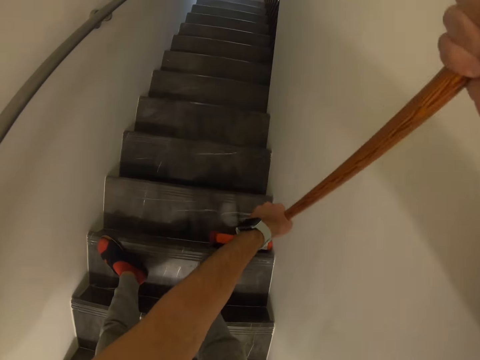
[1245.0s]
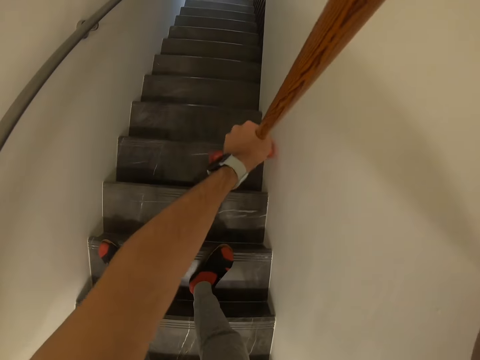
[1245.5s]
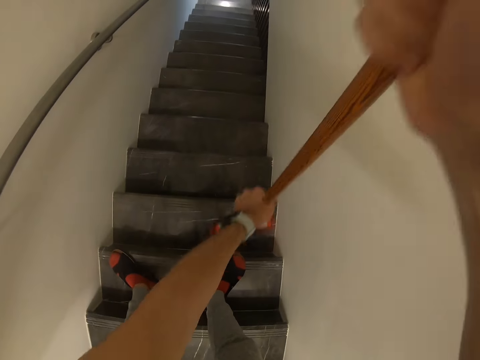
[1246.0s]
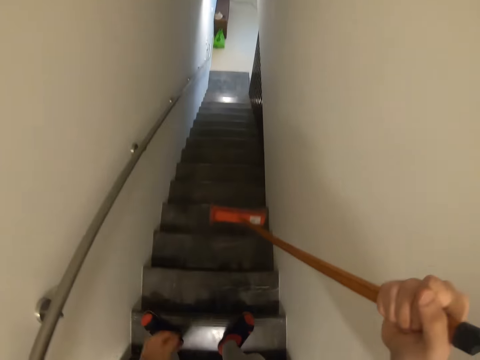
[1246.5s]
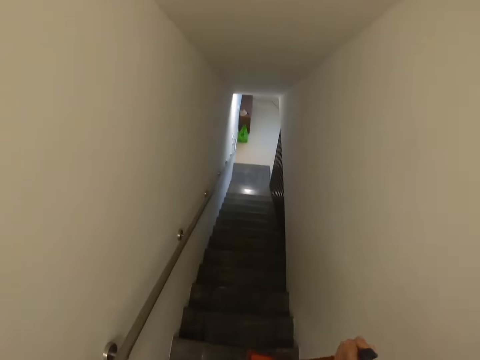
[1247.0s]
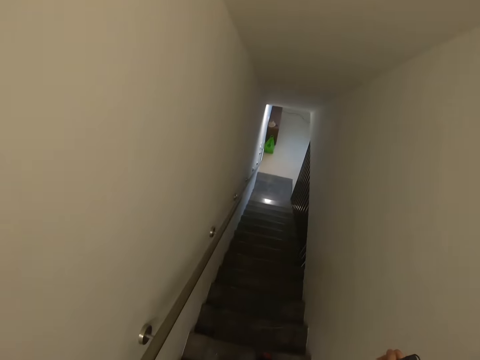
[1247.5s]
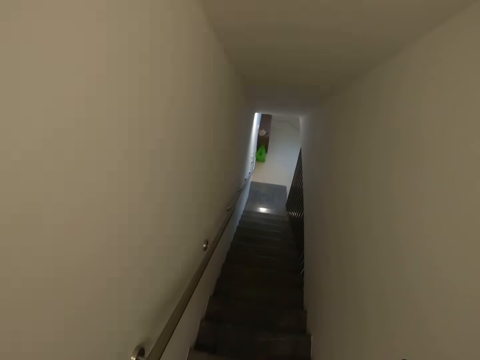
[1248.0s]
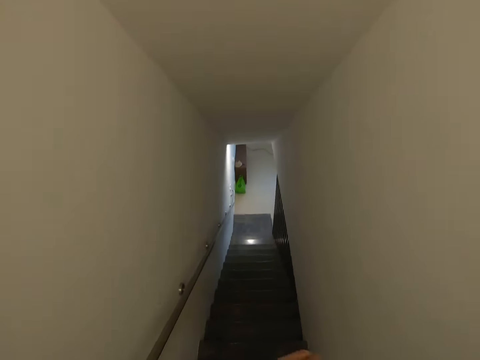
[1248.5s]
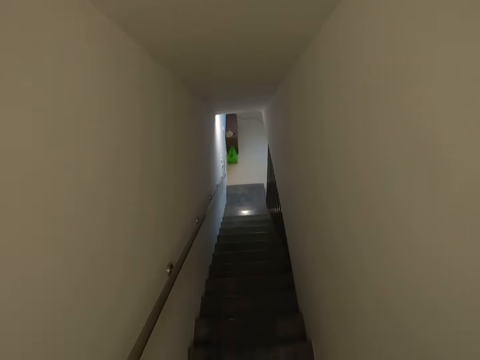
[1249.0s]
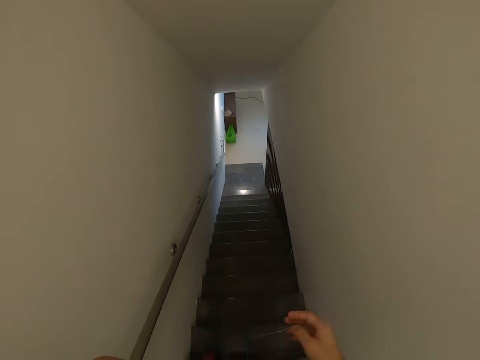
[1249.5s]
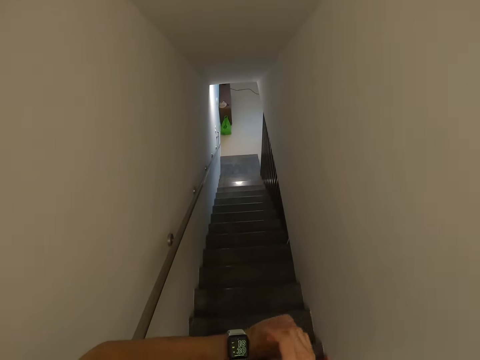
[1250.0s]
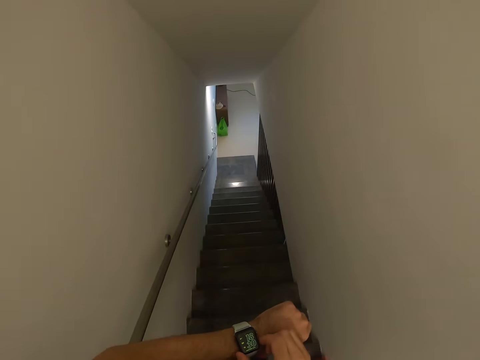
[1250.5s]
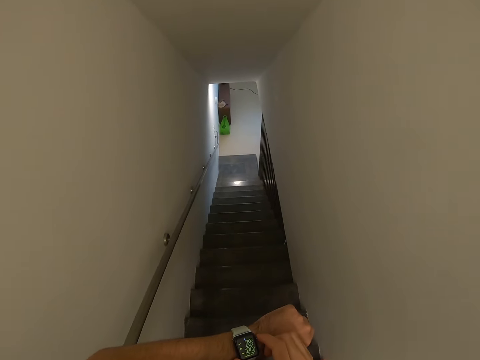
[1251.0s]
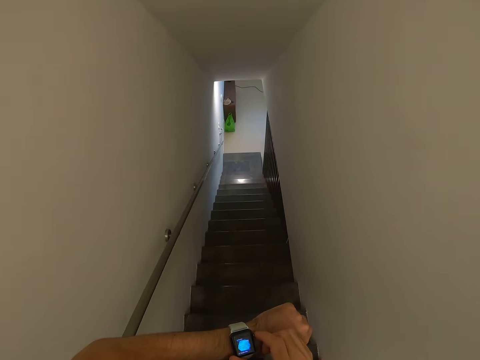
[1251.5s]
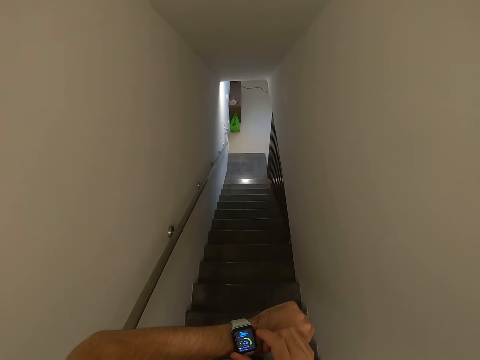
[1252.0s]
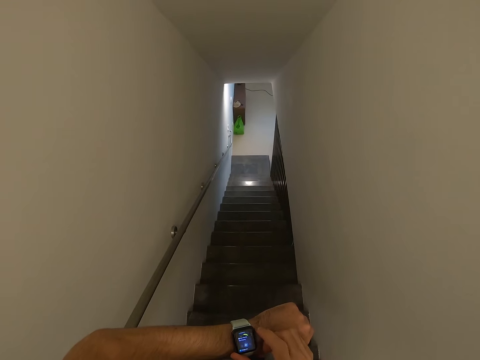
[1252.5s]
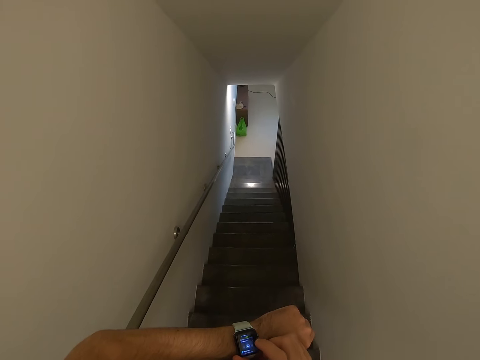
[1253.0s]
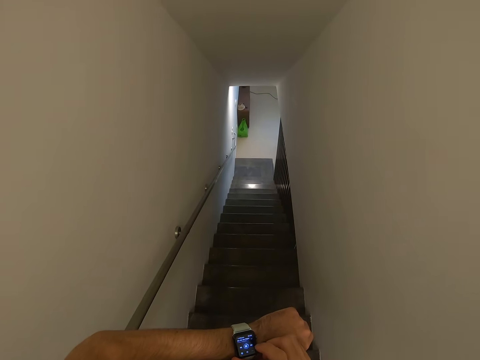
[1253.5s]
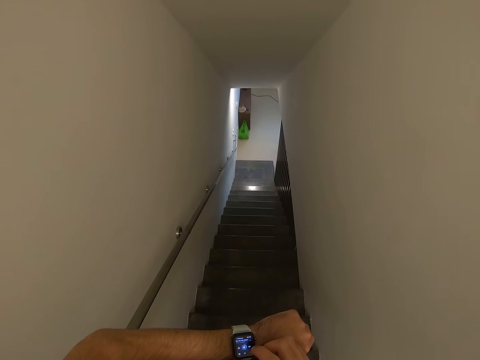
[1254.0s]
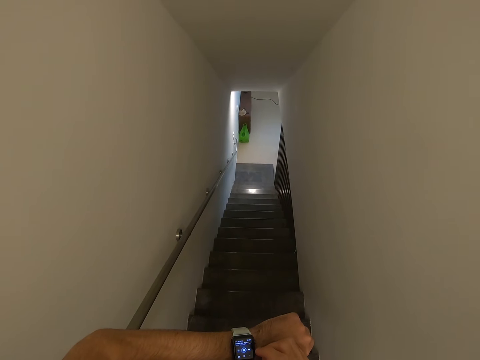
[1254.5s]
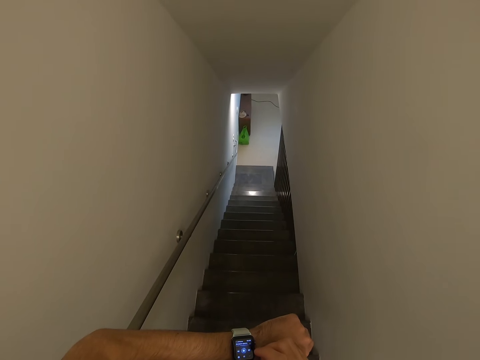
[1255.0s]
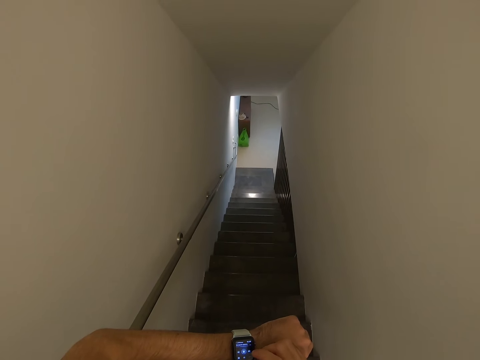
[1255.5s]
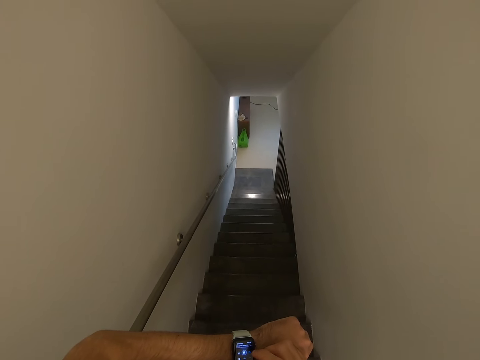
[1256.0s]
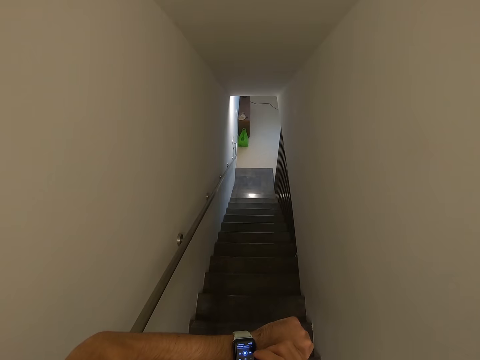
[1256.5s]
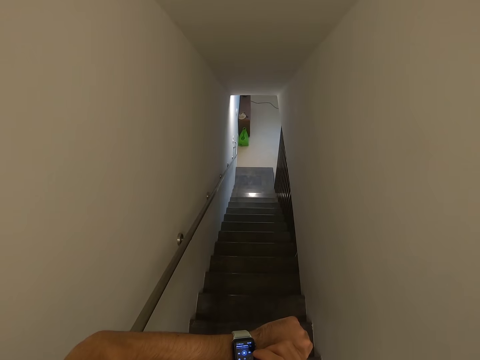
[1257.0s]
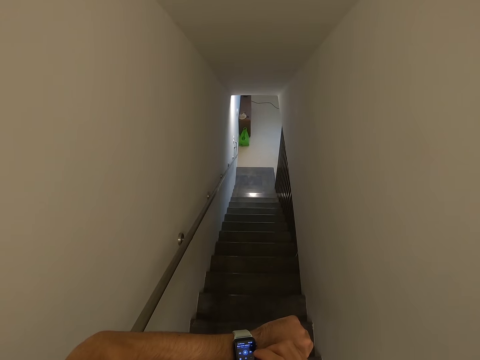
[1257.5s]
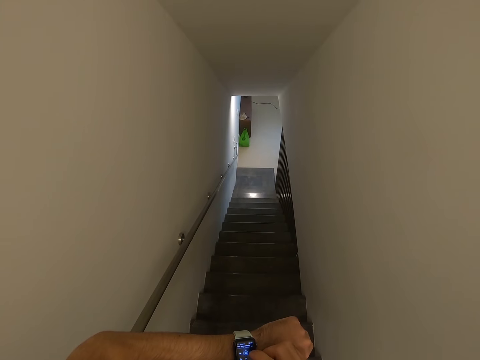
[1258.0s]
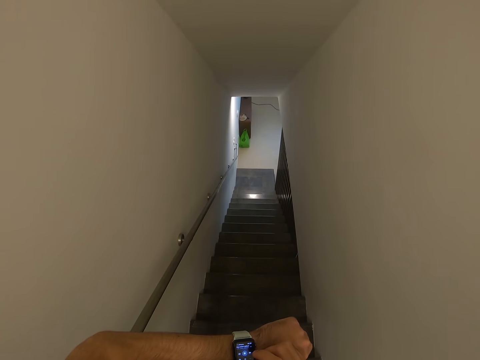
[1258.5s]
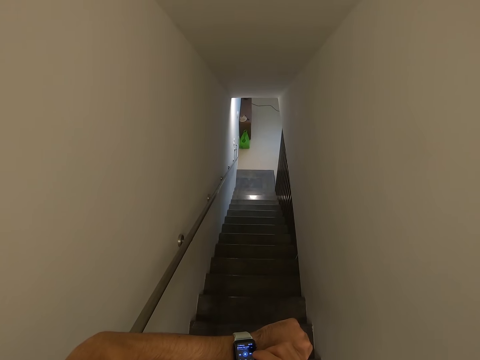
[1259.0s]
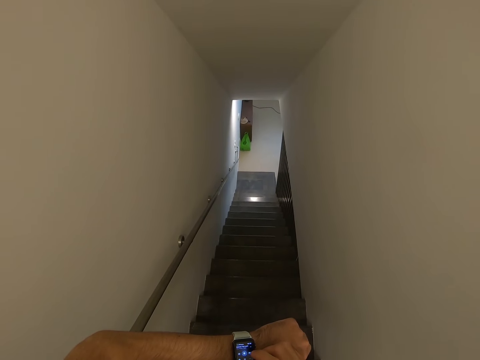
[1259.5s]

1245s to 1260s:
The camera wearer drops the left hand from the broom. He holds his watch. He swipes towards his watch. He looks at the wrist watch.

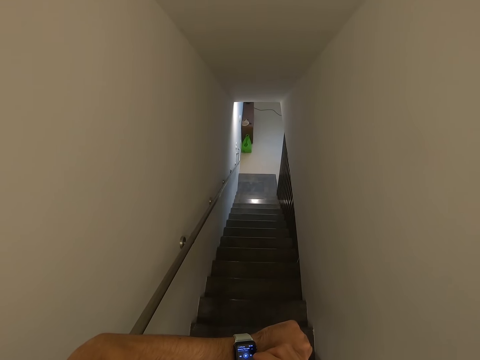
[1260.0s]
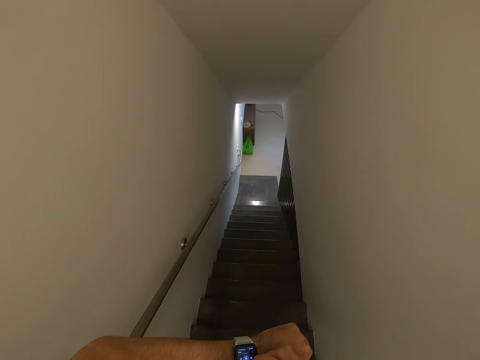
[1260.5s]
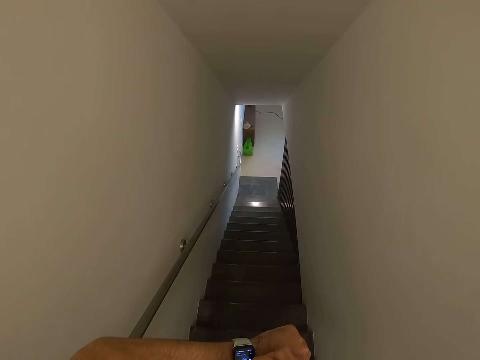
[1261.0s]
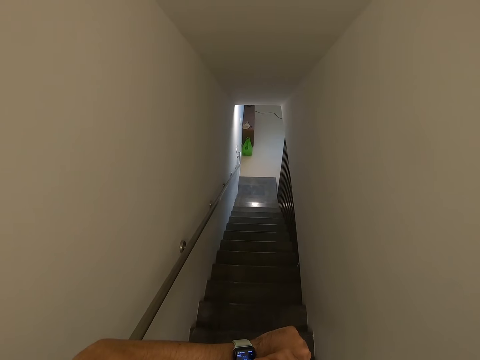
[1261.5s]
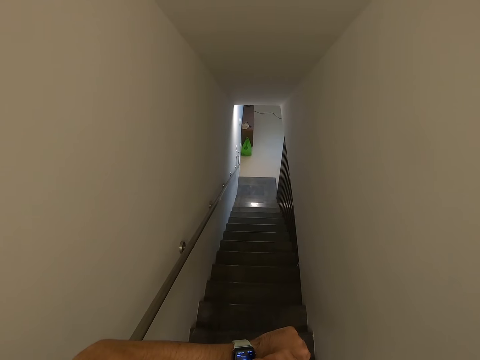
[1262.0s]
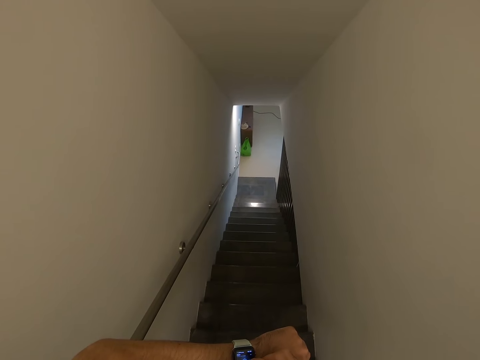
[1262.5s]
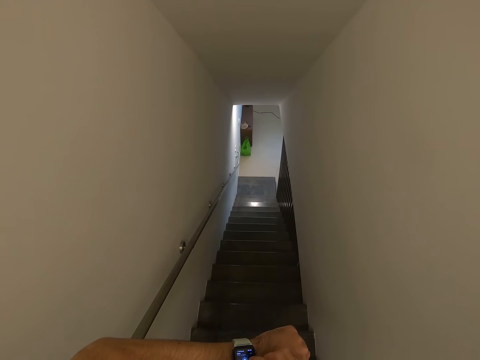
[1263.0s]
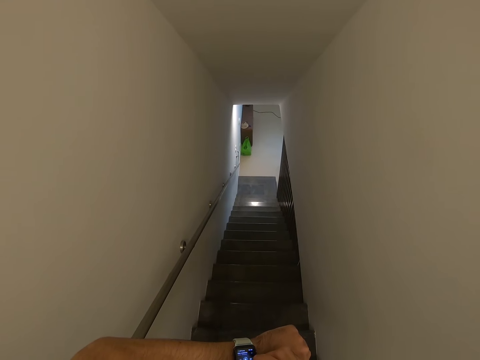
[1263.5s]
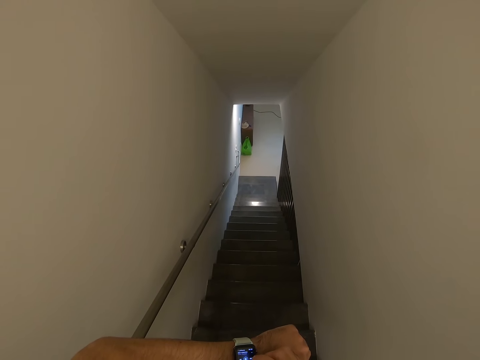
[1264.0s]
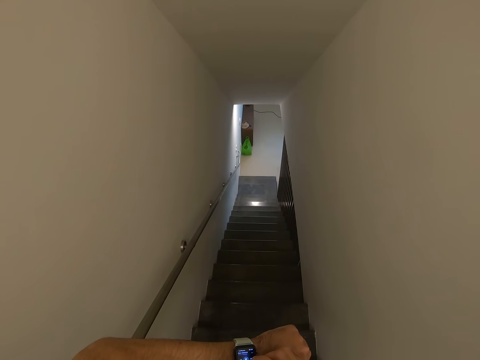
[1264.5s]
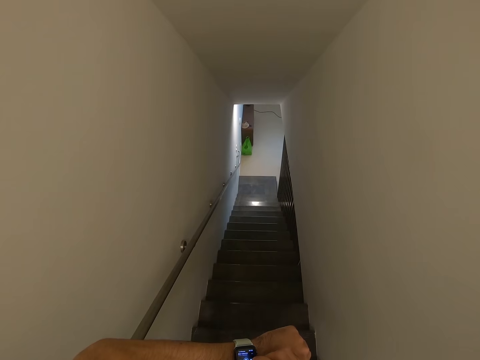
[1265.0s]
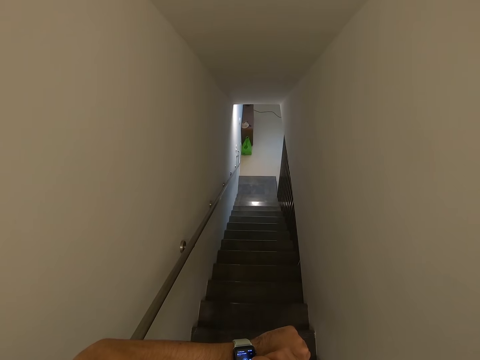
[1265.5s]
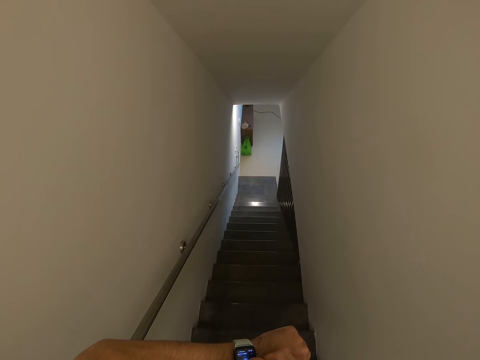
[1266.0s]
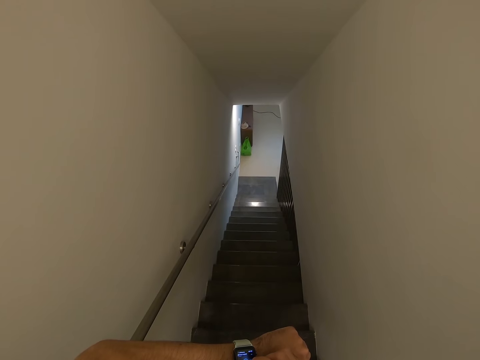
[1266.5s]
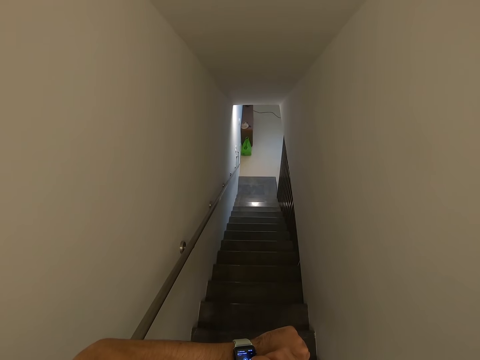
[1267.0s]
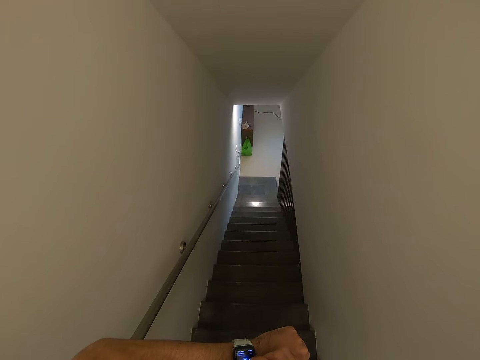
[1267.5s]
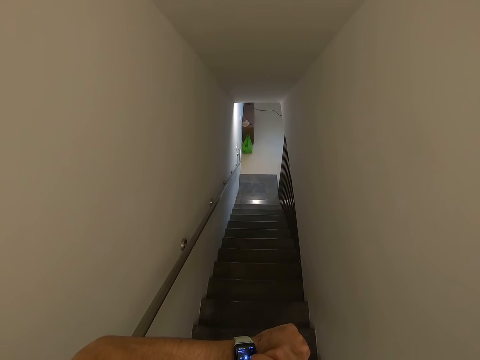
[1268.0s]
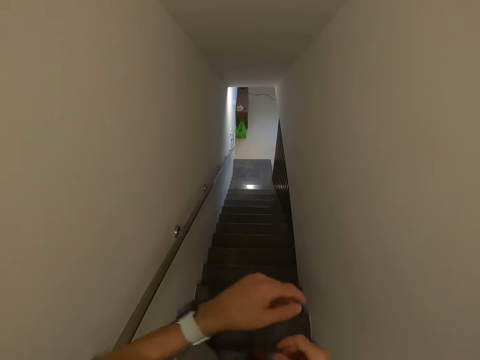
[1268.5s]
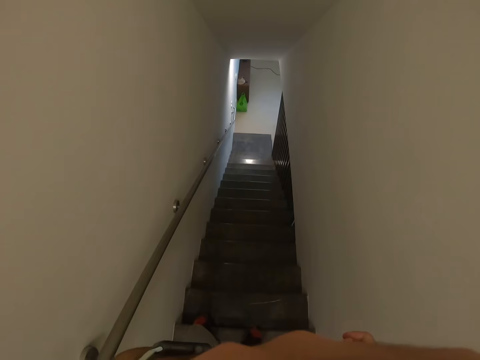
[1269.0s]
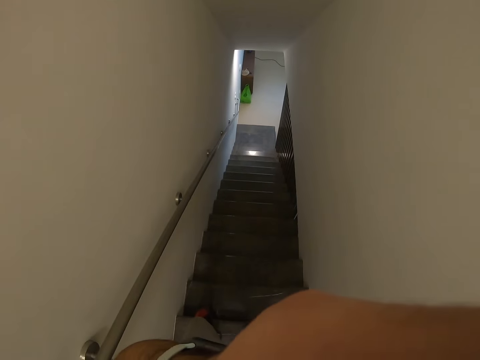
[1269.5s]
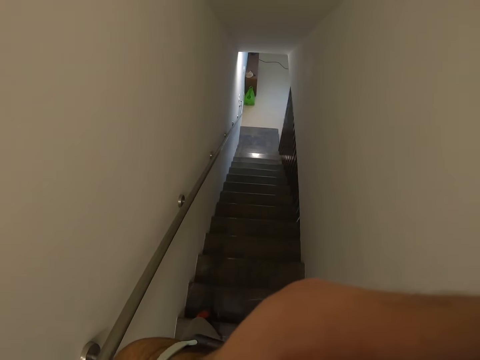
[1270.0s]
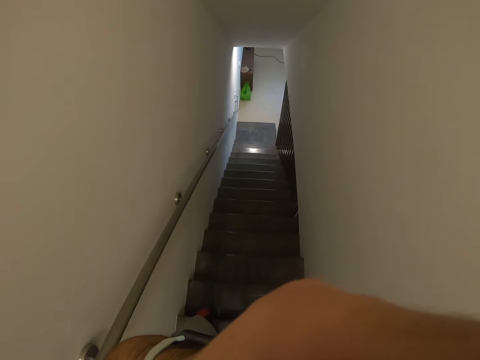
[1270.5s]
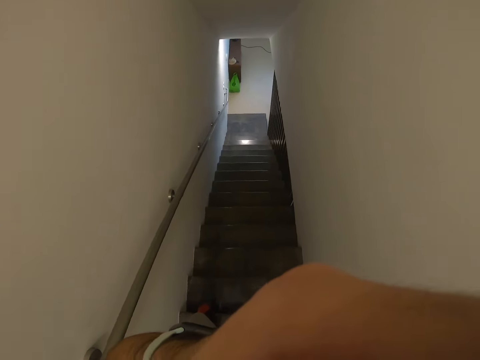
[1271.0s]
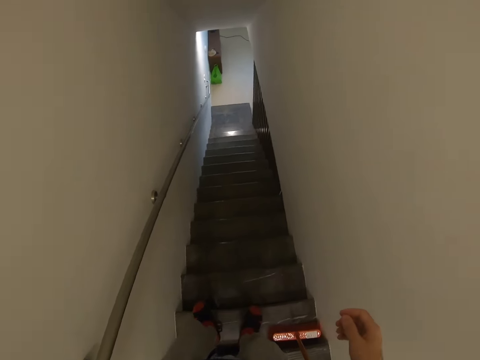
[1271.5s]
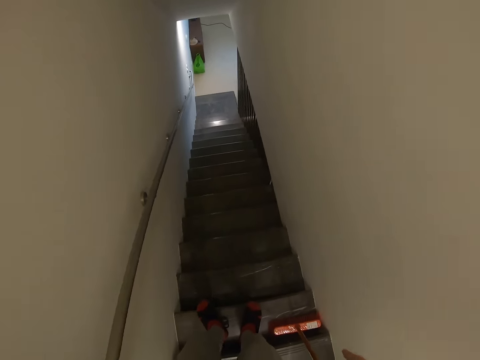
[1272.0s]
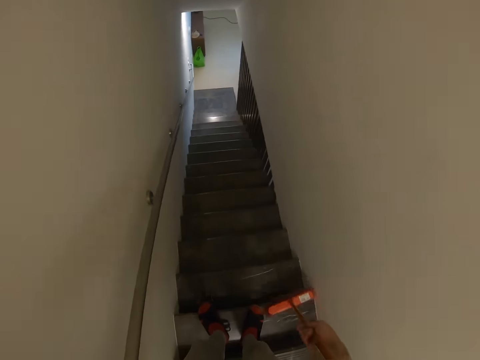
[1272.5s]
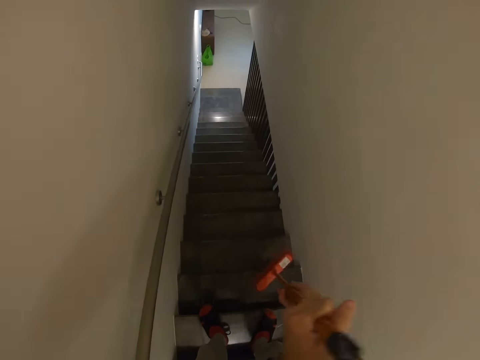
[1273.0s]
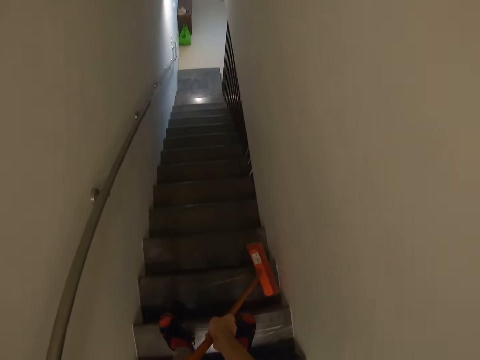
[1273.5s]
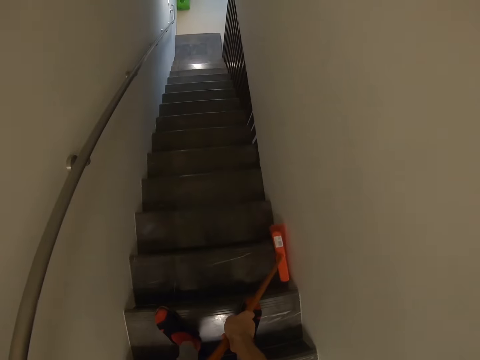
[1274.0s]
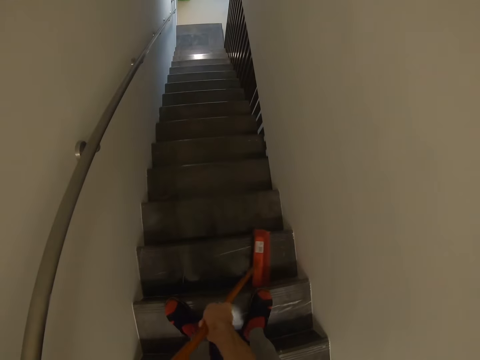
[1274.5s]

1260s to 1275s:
The camera wearer holds something. They hold the broom. They sweep the staircase.
